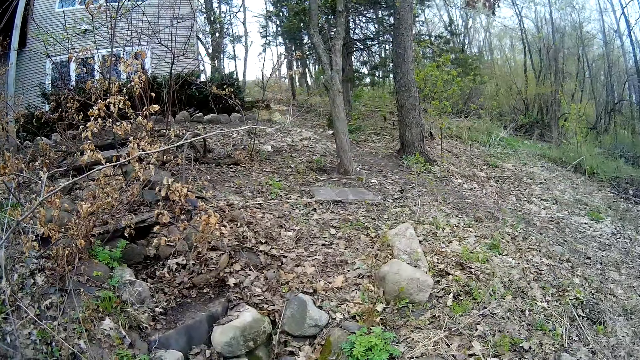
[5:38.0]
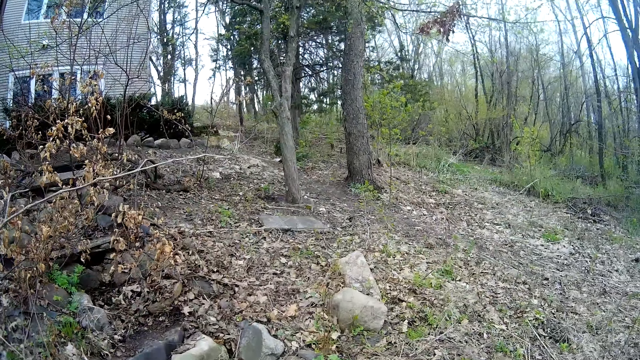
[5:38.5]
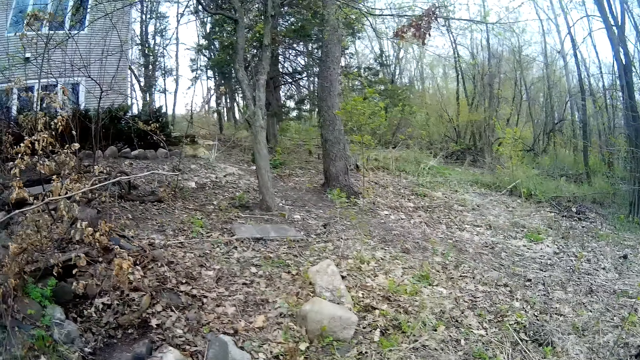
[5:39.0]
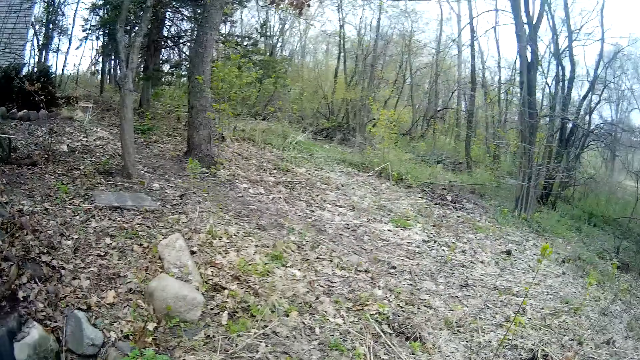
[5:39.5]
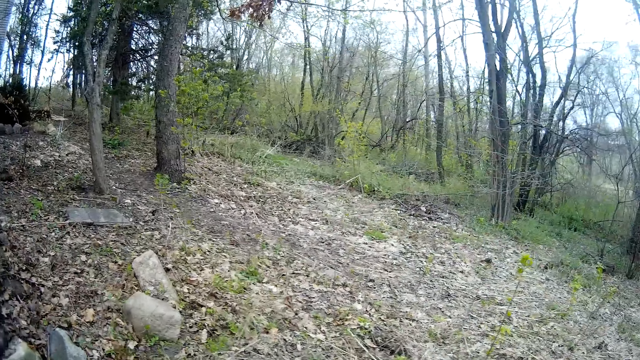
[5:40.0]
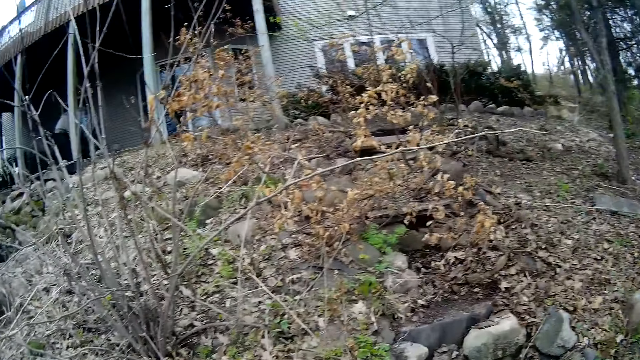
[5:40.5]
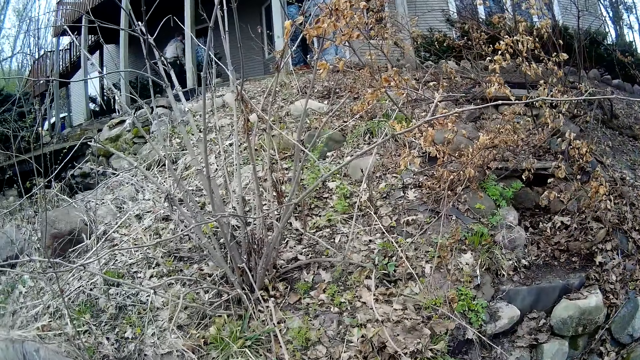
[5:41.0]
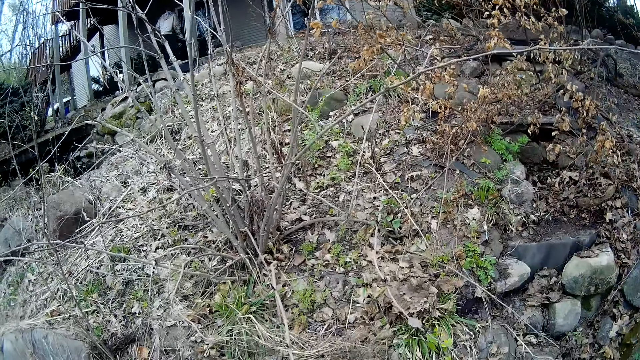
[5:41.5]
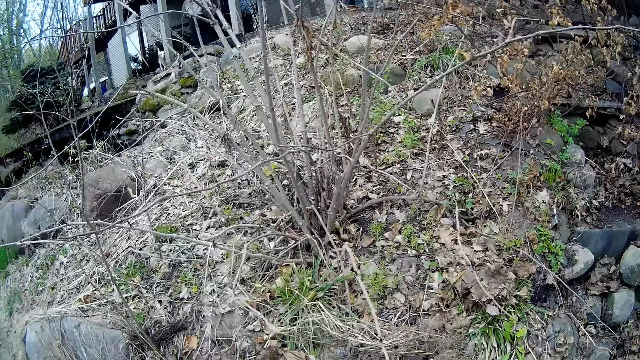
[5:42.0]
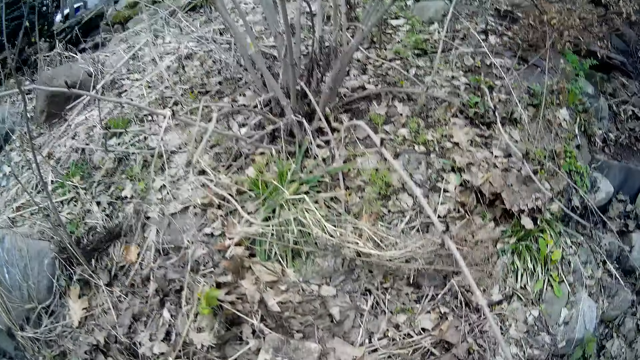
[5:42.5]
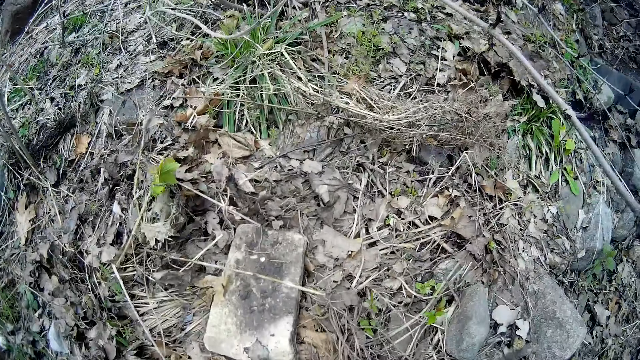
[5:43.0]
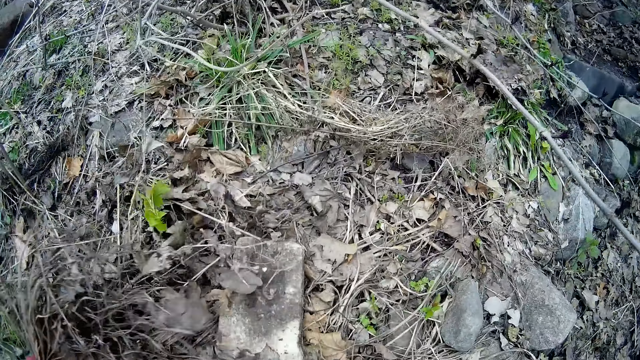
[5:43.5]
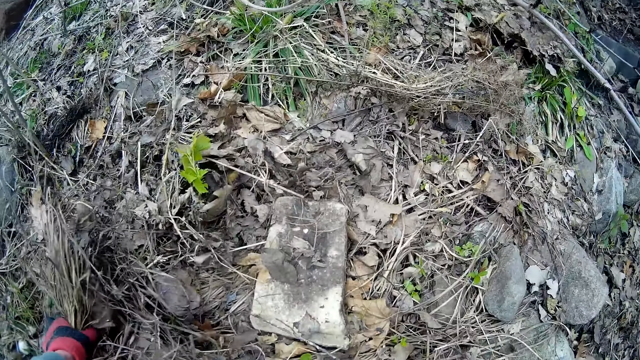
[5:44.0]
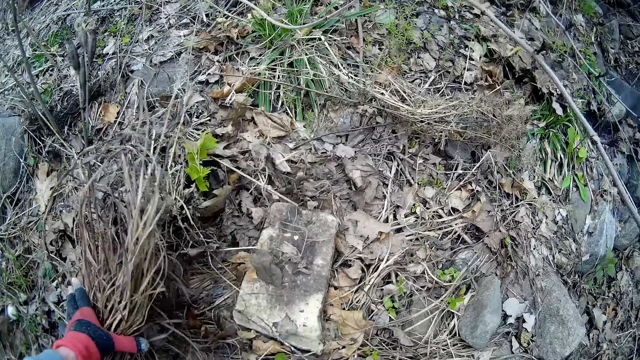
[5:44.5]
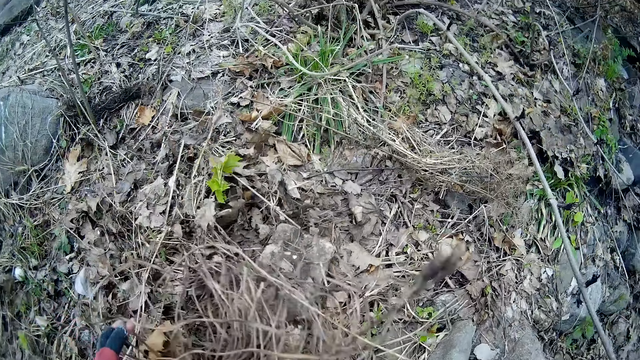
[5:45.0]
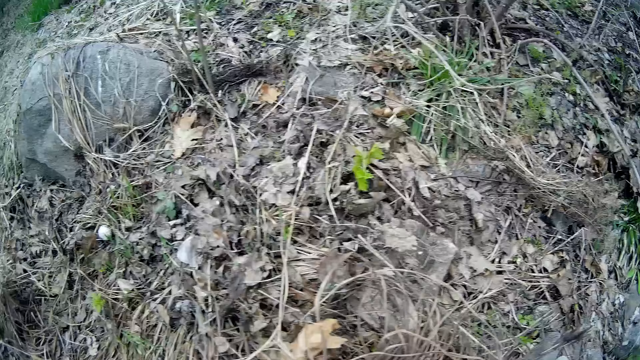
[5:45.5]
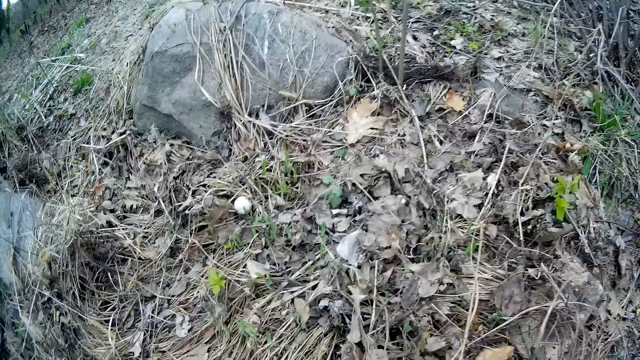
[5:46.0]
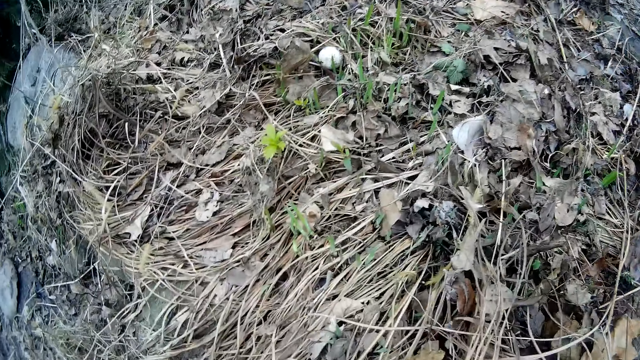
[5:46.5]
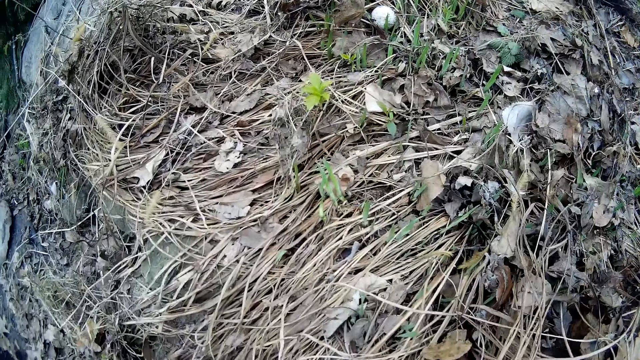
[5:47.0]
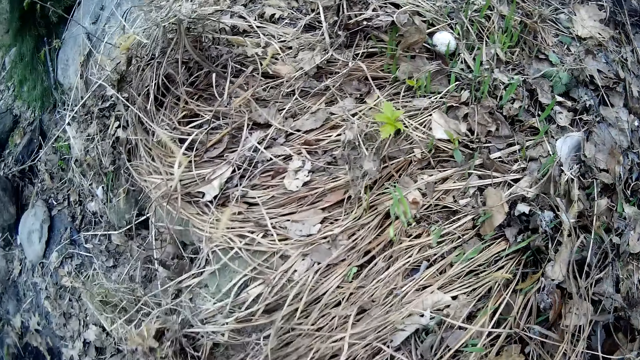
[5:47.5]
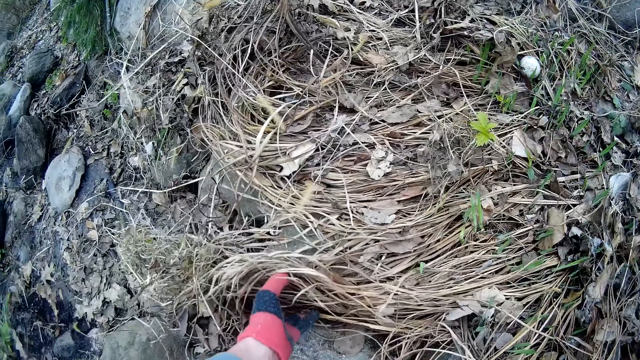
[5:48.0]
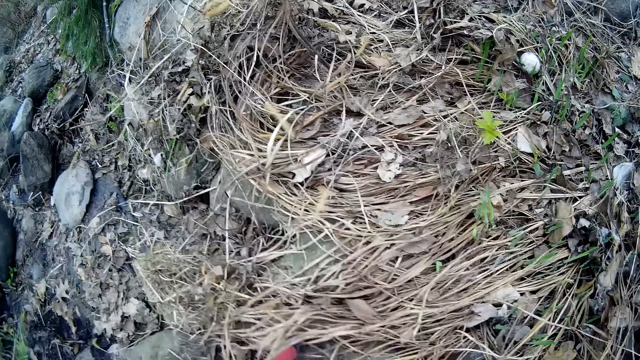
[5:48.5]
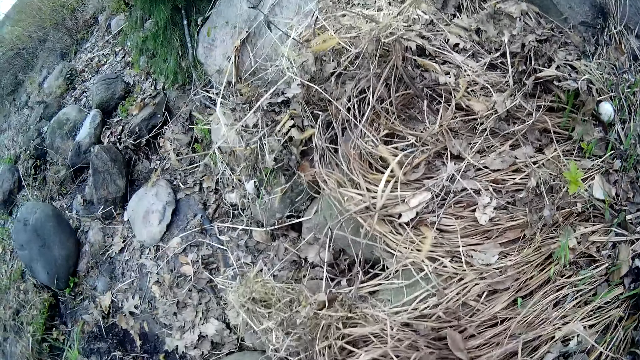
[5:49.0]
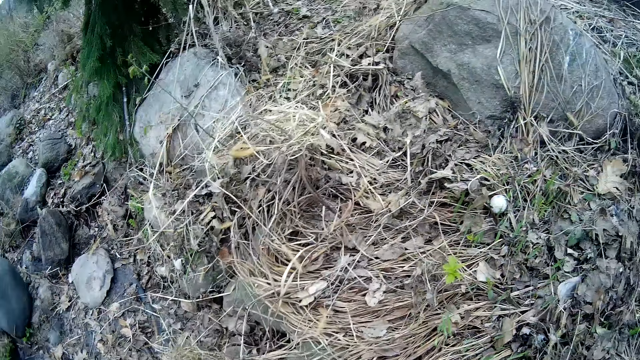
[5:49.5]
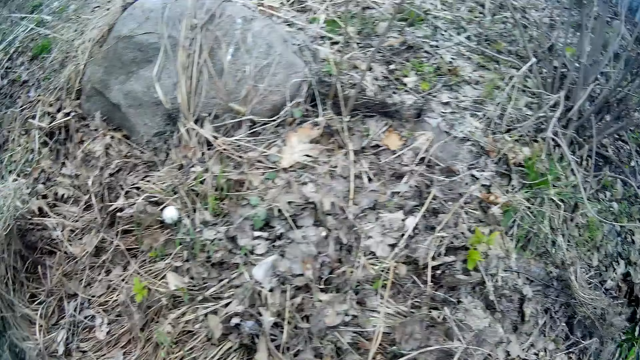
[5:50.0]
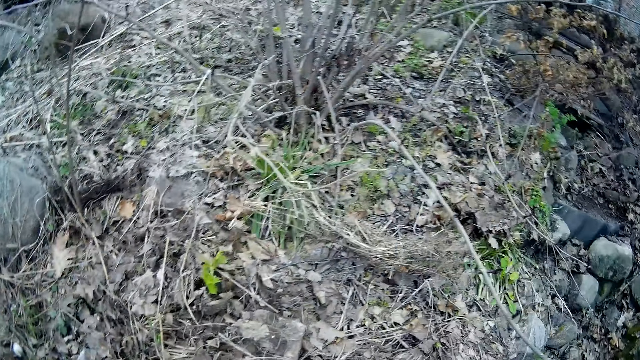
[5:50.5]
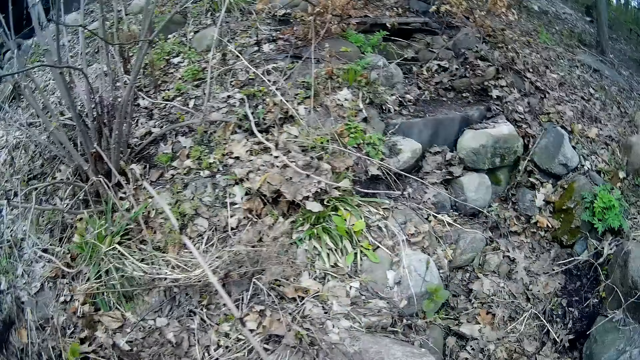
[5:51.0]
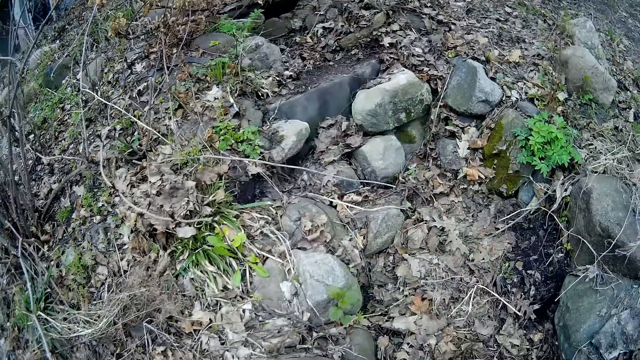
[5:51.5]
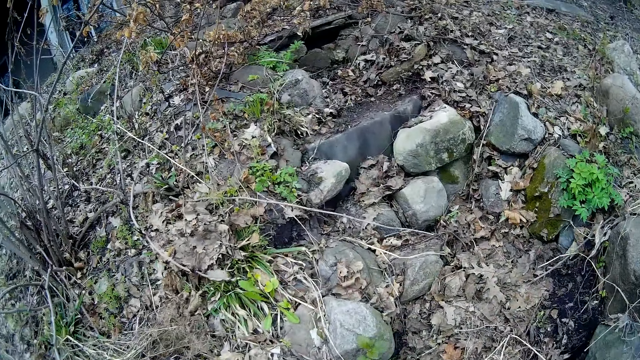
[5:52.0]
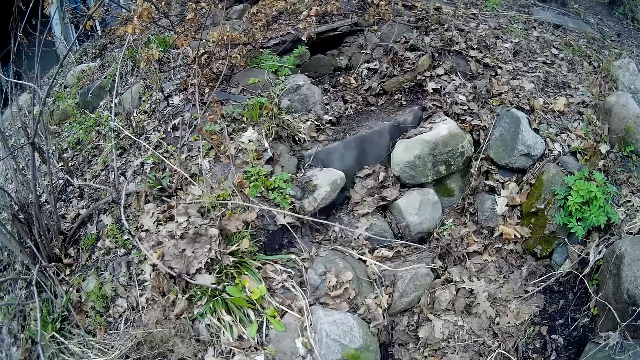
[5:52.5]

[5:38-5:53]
The camera wearer touches the ground with her left hand. She moves a debris on the ground with her left hand. She touches the ground with her left hand. She raises the debris with her left hand.

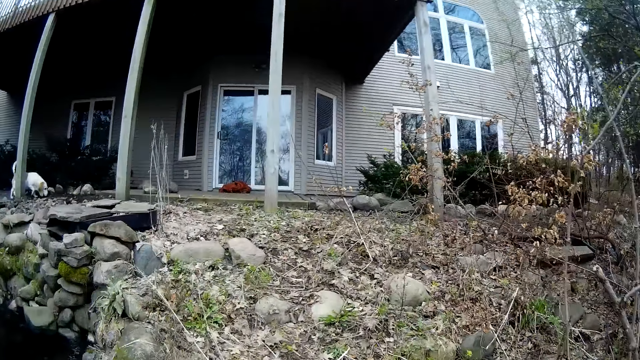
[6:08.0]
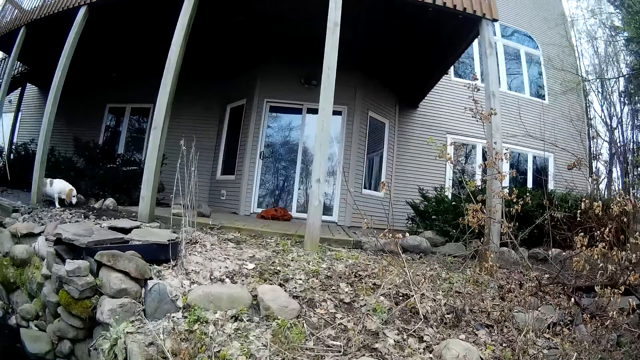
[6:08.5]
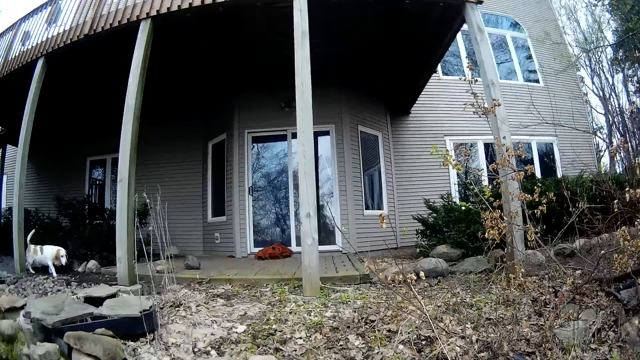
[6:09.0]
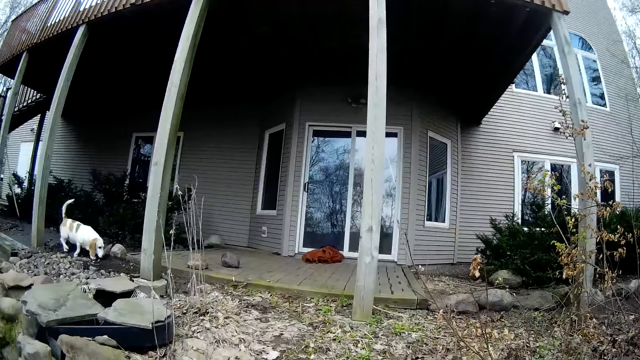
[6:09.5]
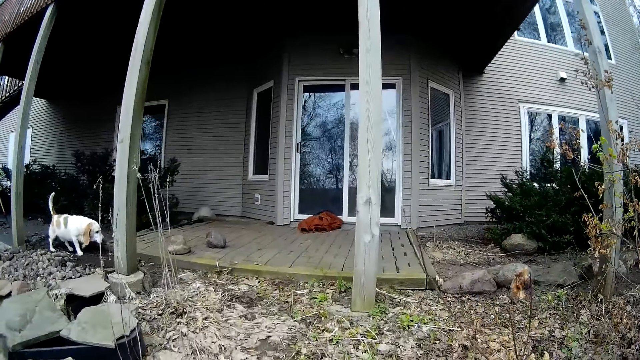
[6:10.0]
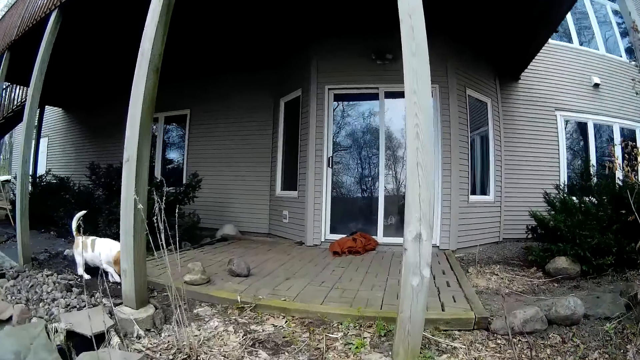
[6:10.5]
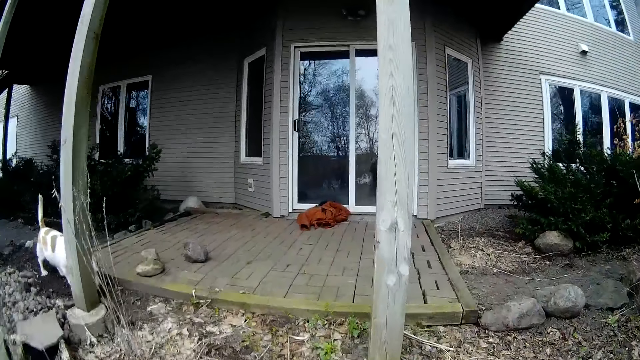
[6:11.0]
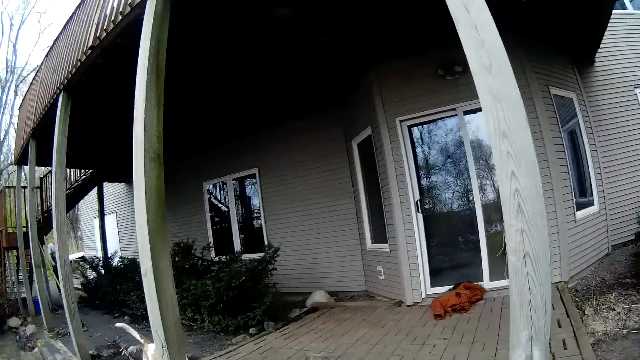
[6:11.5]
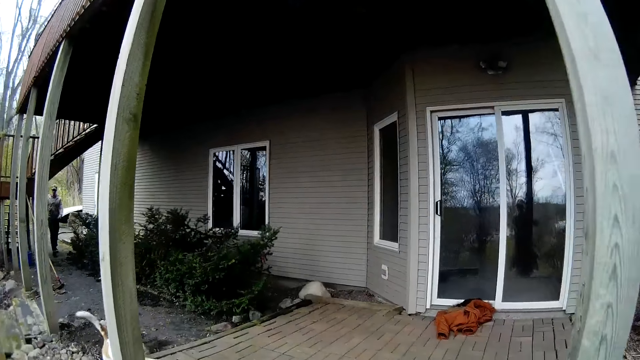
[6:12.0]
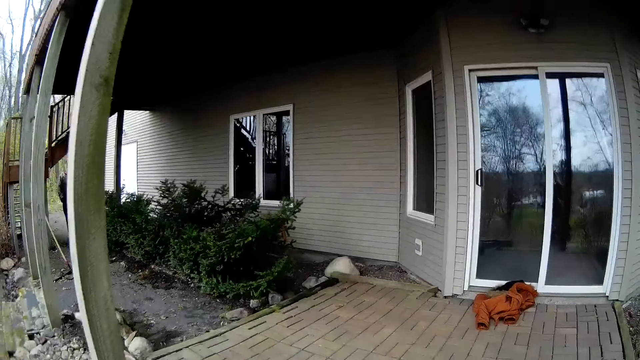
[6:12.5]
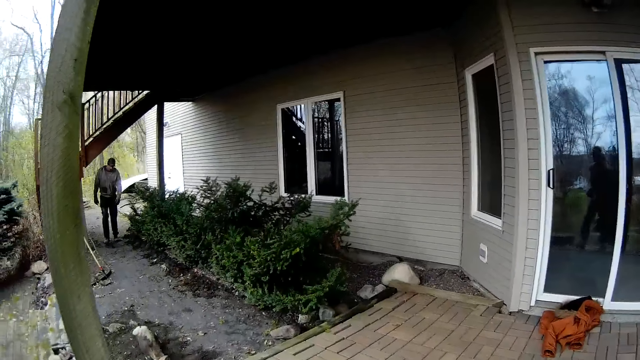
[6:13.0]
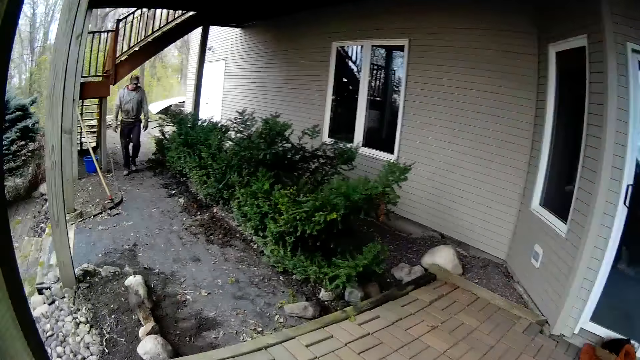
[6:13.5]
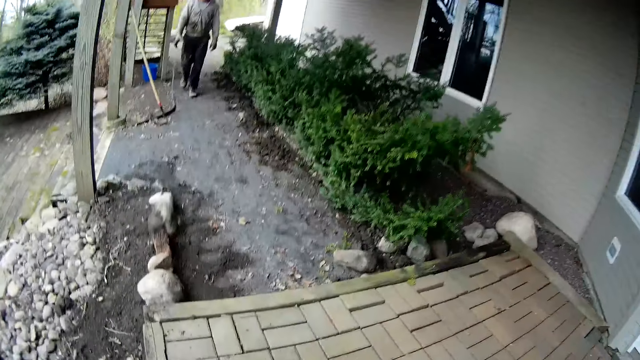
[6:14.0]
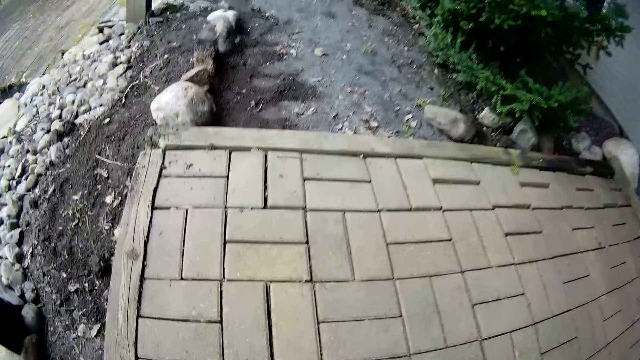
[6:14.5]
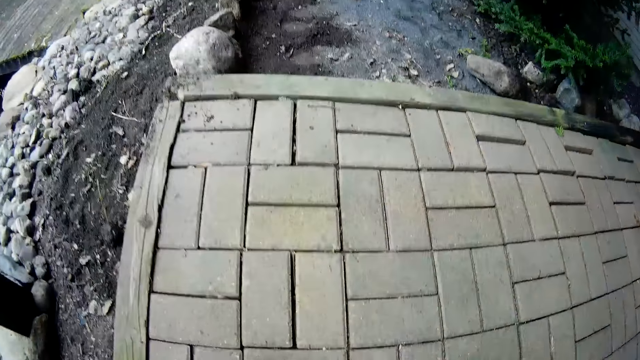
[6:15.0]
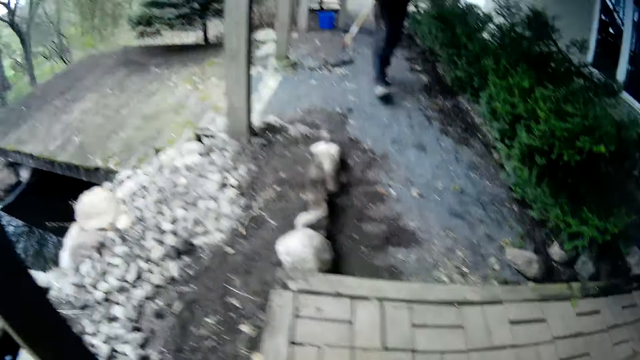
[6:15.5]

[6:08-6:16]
The camera wearer walks towards the apartment.
